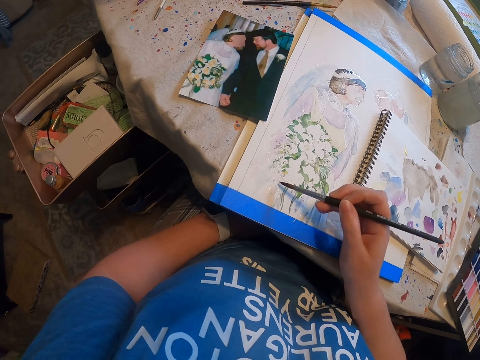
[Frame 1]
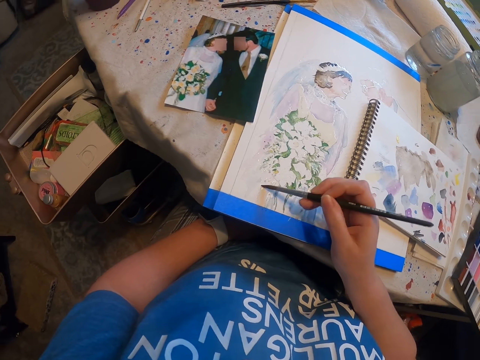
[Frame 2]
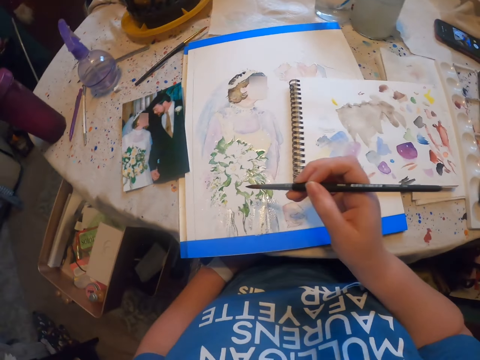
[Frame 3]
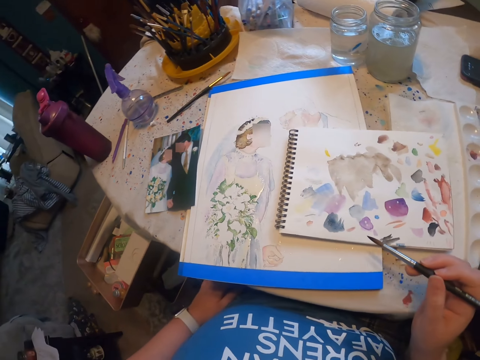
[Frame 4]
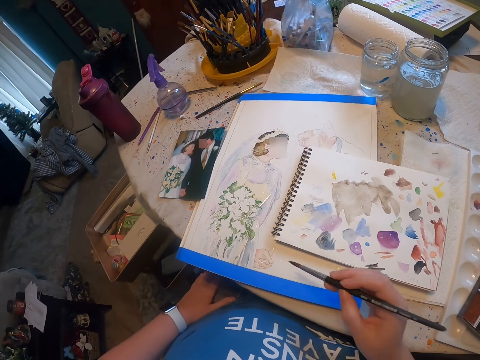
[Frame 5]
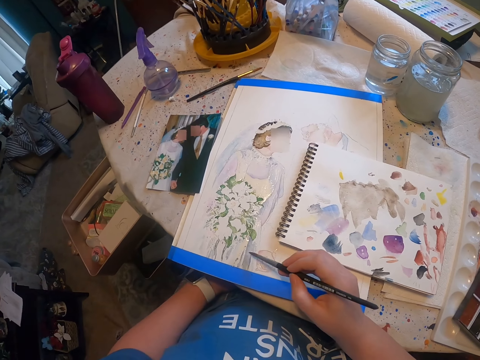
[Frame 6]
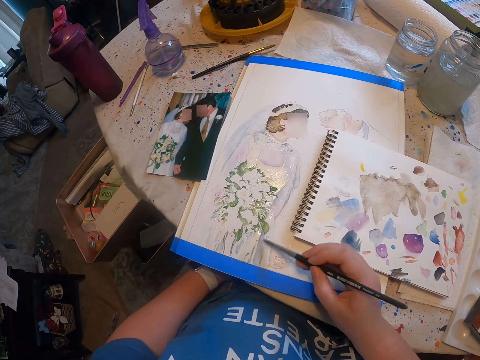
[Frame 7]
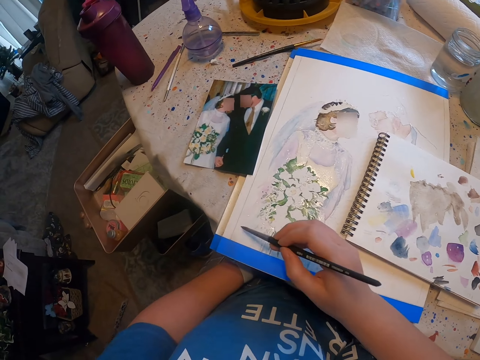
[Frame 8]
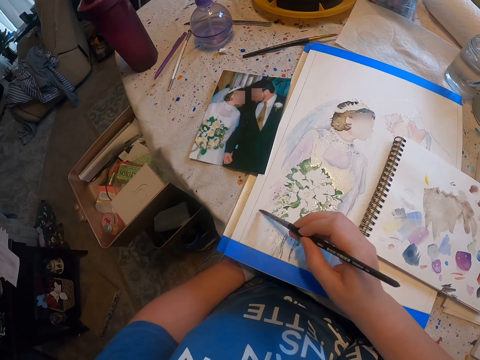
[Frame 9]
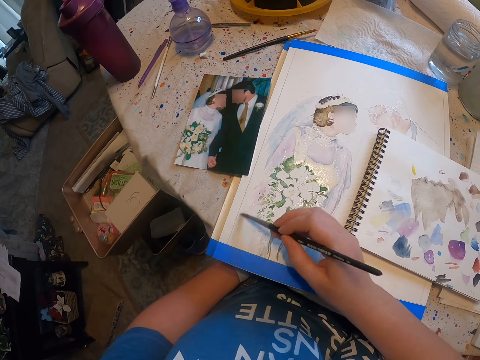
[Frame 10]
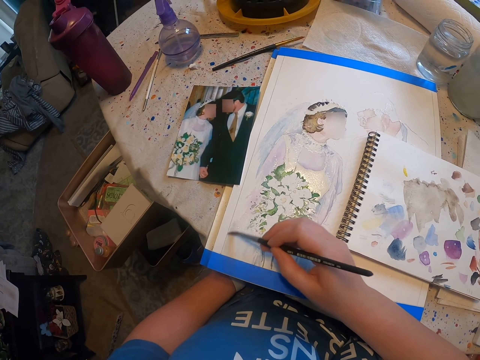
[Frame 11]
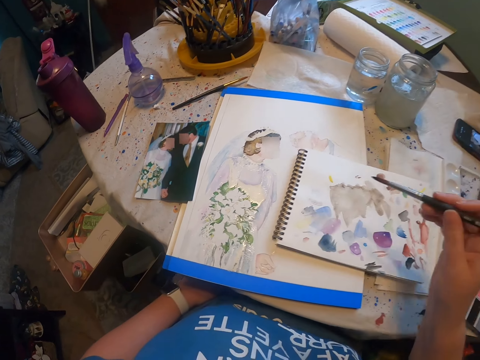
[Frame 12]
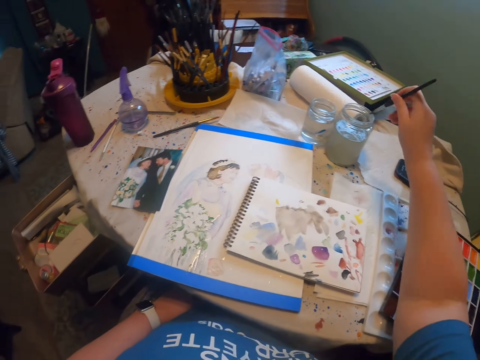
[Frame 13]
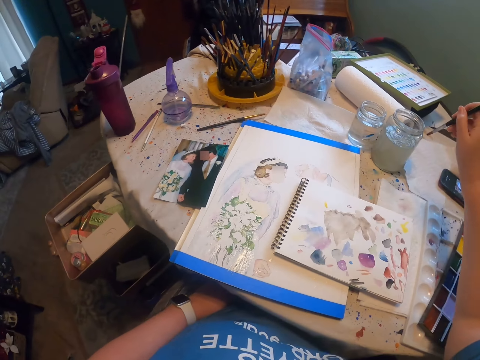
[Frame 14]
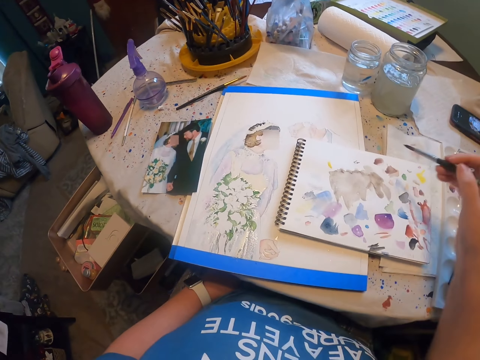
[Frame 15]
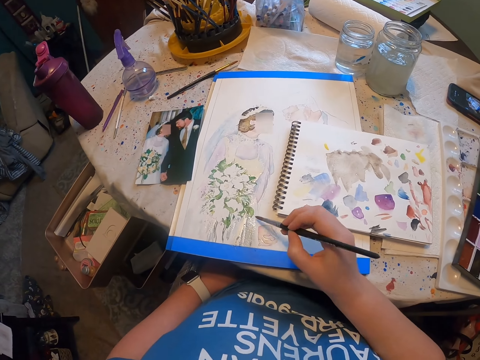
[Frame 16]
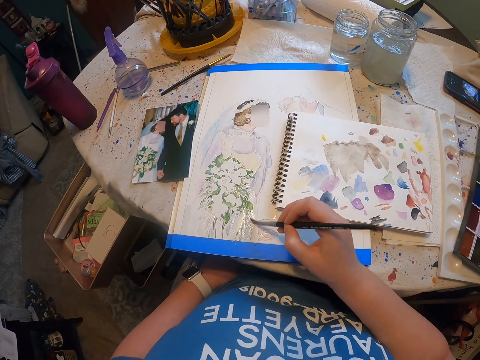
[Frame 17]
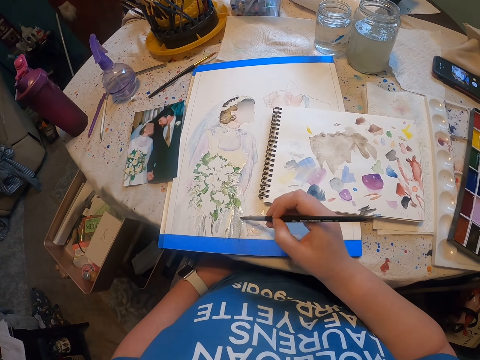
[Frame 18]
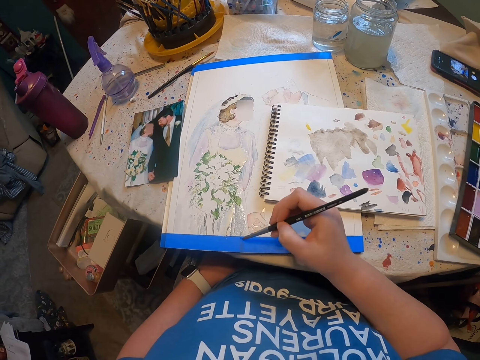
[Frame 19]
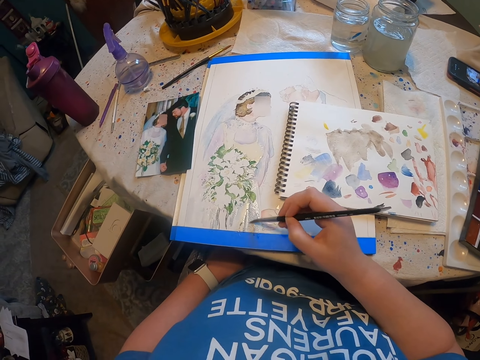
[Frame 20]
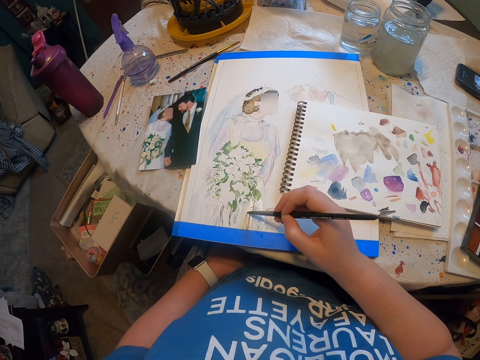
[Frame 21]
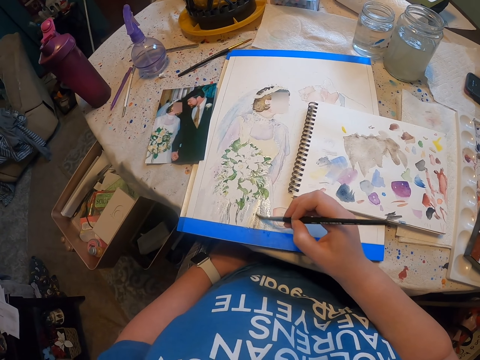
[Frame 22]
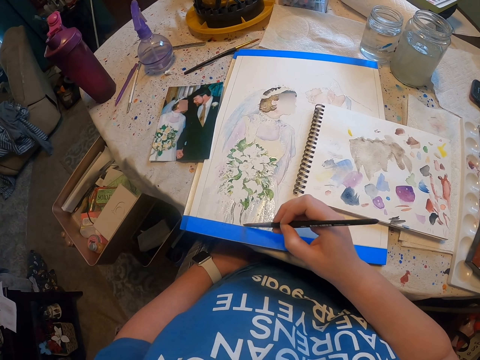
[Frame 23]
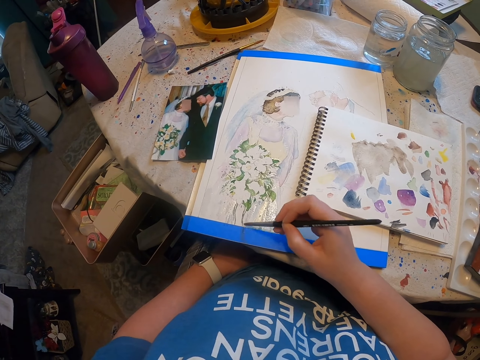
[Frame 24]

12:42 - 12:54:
The camera wearer looks around a room. They paint a craft paper with a paint brush. They rinse the paint brush in a tin. They paint the craft paper with the paint brush.

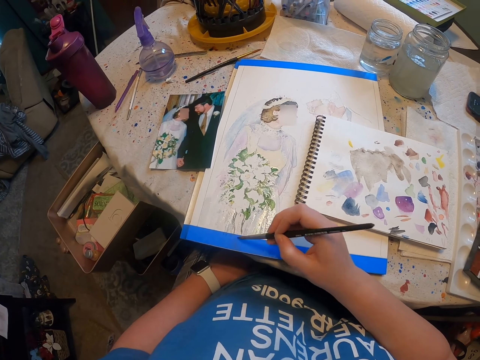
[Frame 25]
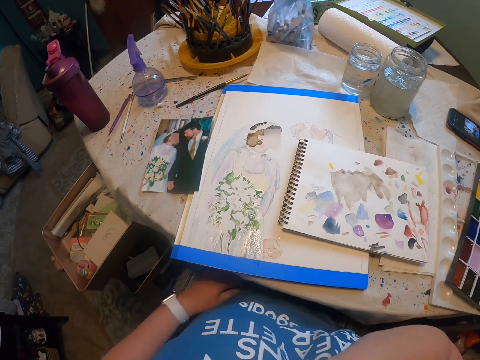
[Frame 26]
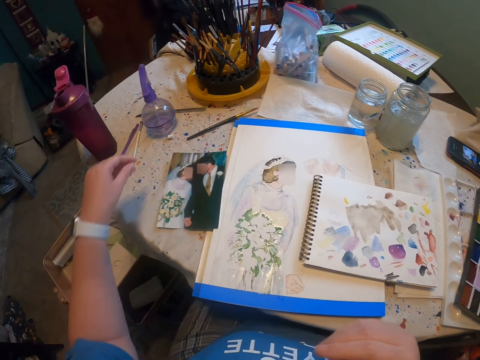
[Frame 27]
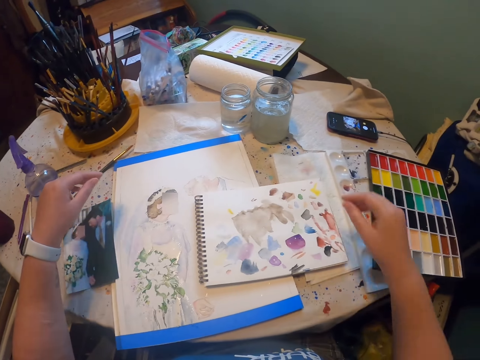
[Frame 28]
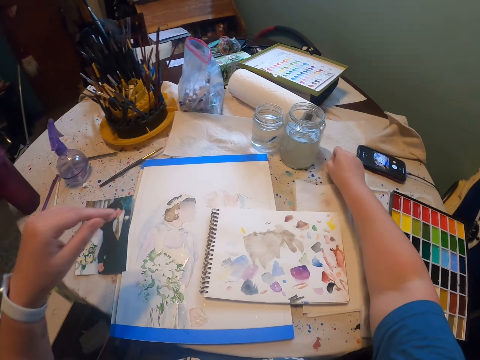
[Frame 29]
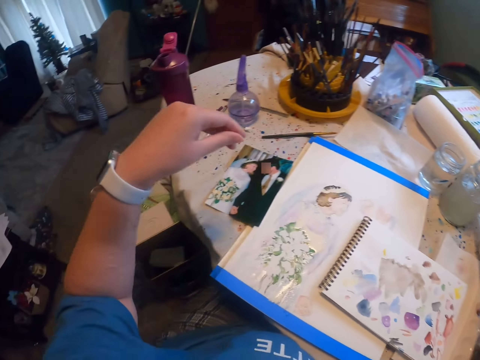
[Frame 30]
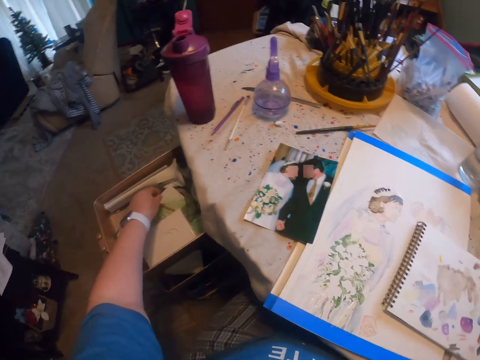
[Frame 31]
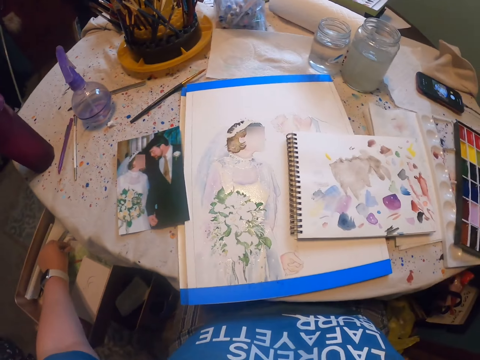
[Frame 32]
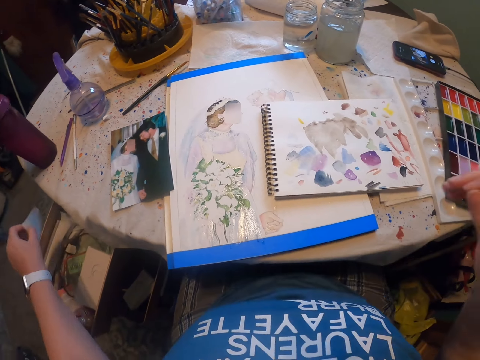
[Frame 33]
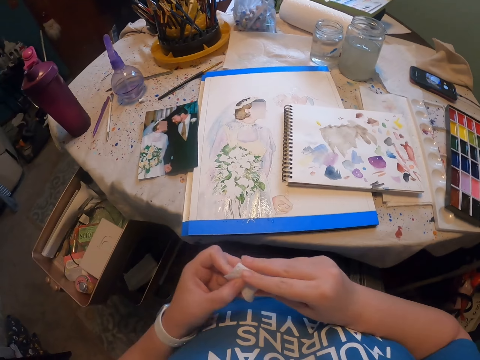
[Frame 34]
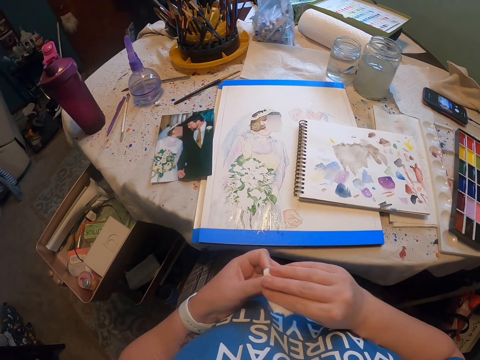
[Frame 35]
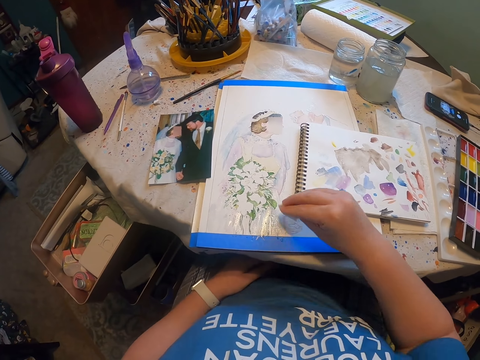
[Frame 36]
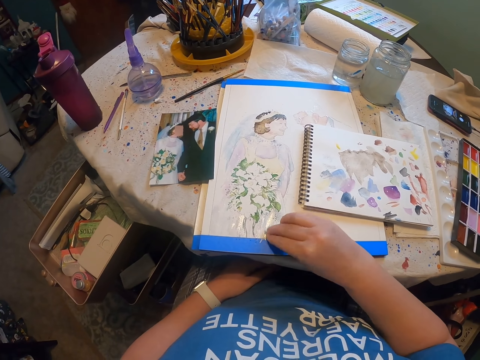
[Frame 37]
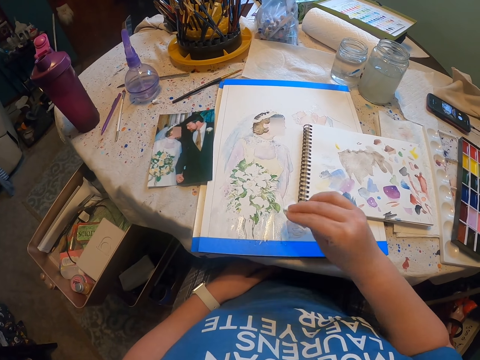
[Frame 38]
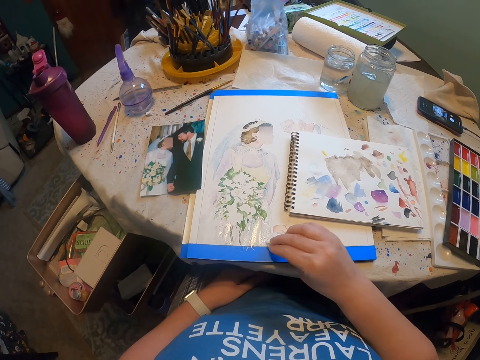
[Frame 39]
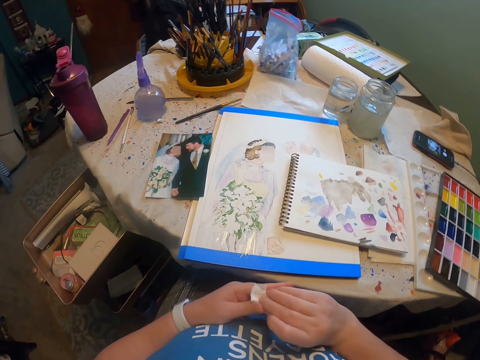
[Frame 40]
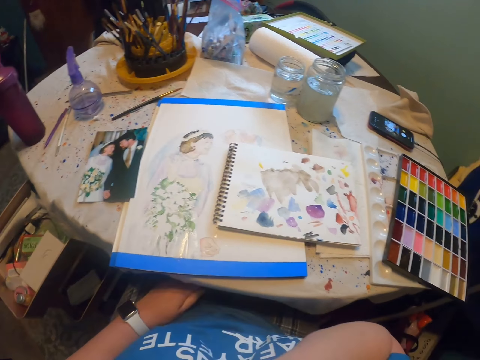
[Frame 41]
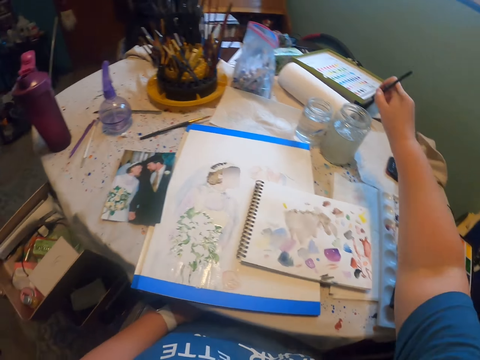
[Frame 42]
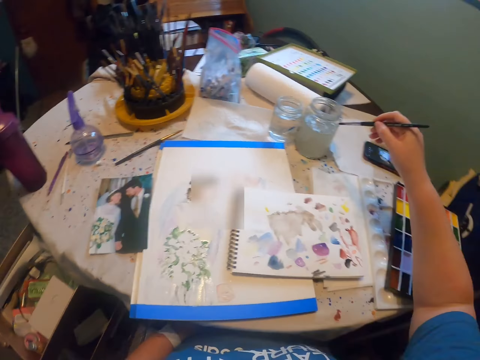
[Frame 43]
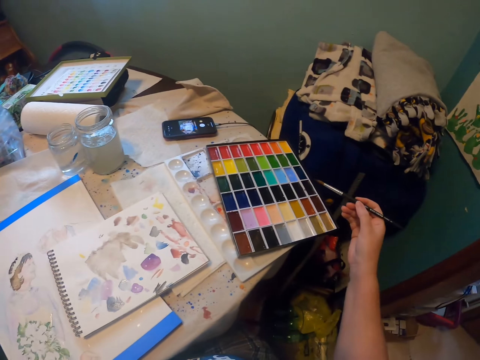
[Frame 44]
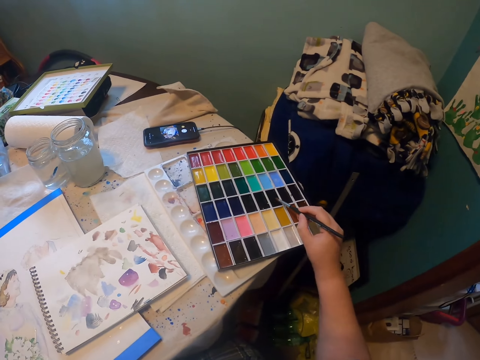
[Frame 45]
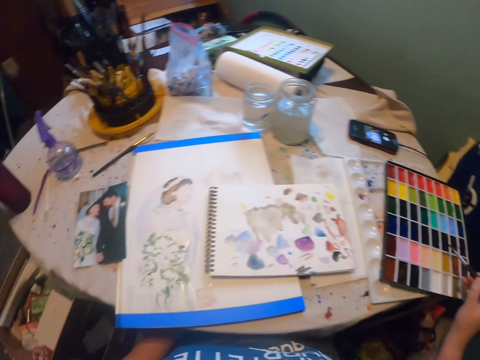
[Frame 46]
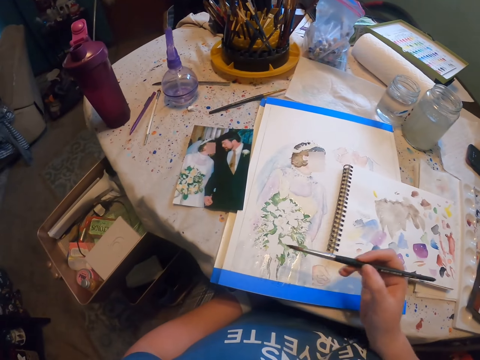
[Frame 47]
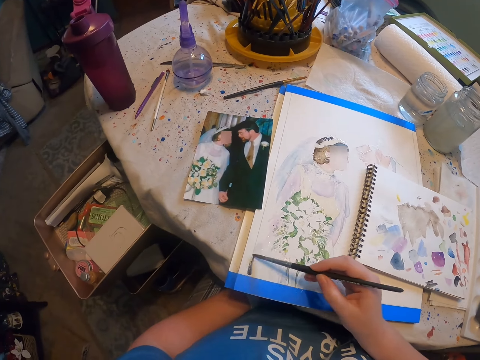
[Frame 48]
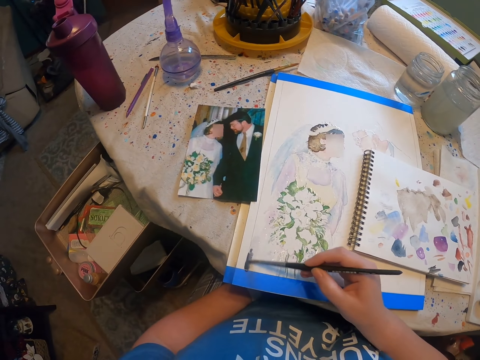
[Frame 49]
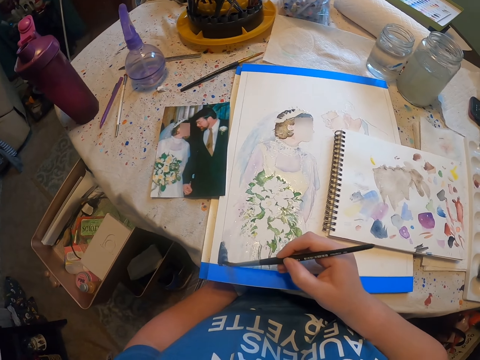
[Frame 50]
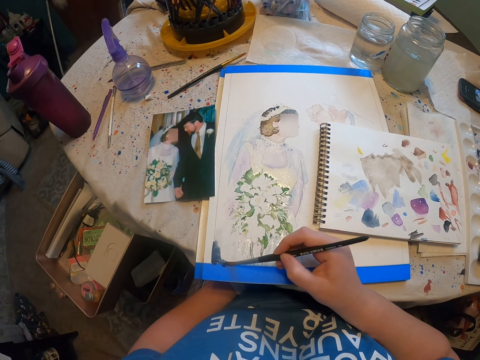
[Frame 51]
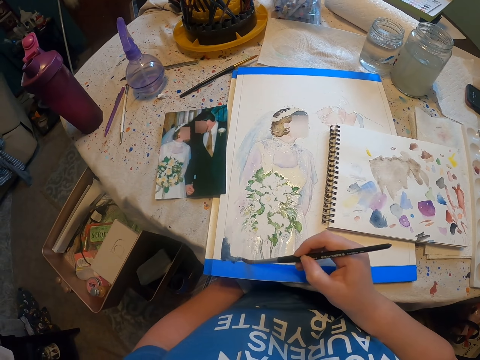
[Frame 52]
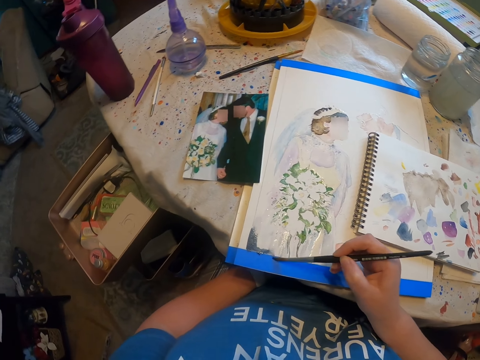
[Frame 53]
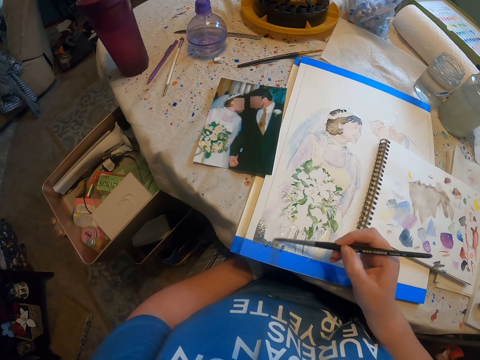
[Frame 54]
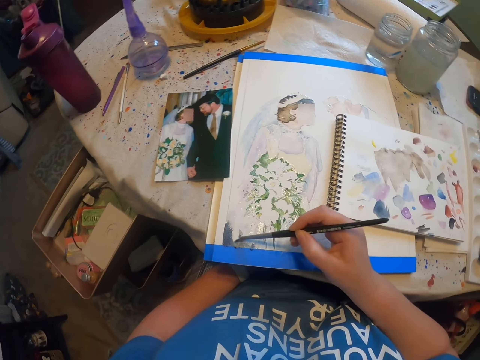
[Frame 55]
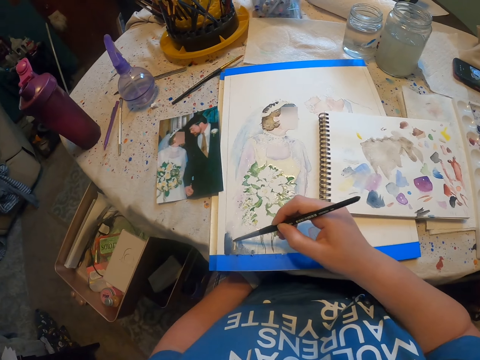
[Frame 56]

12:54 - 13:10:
The camera wearer lifts the brush up and puts down the paint brush. They pick up a tissue paper from a drawer. They look around a room. They wipe their hands. They wipe the craft paper with the tissue paper. They look around the room. They put the tissue under the table. They rinse the paint brush in a tin. They dip the brush in paint. They wipe the paint brush on the tissue paper. They paint the craft paper with the paint brush.
